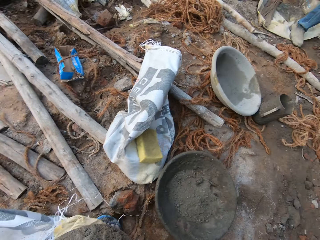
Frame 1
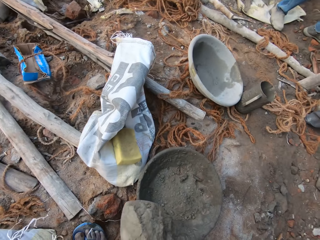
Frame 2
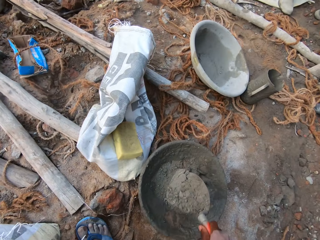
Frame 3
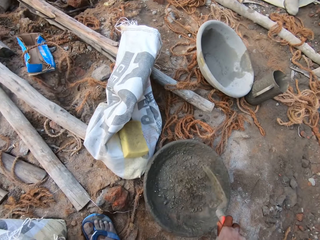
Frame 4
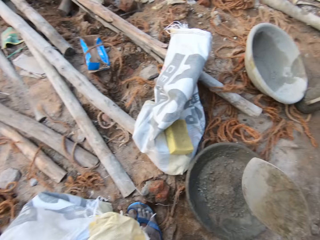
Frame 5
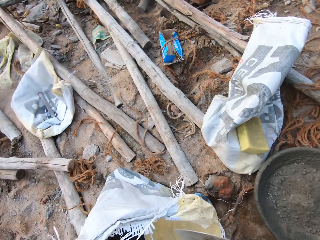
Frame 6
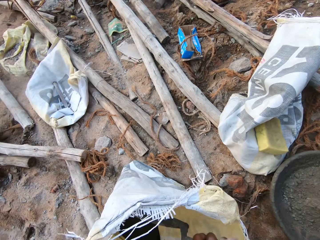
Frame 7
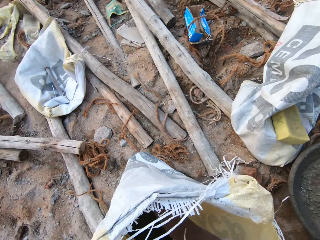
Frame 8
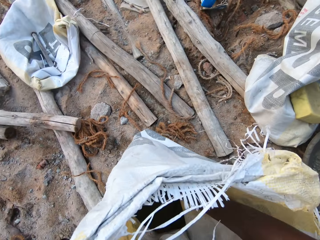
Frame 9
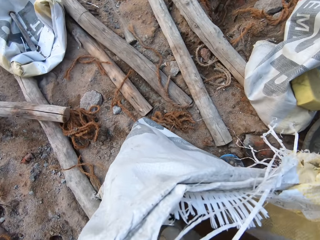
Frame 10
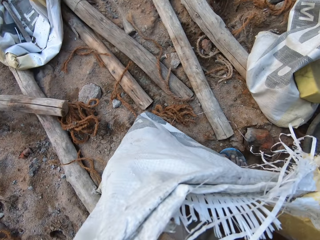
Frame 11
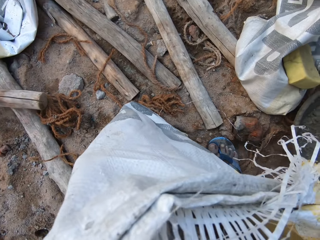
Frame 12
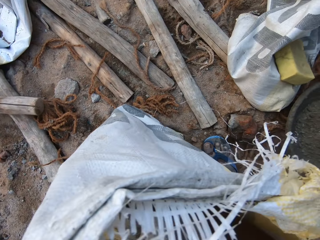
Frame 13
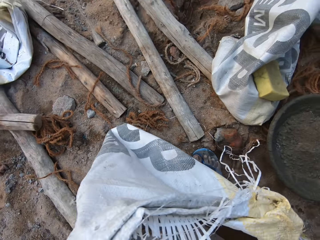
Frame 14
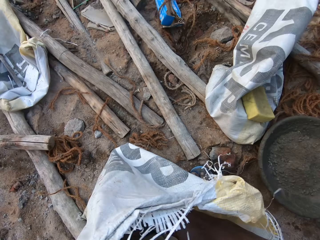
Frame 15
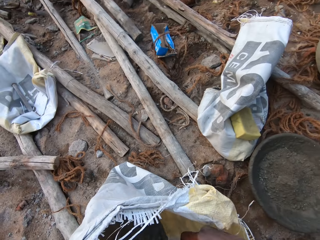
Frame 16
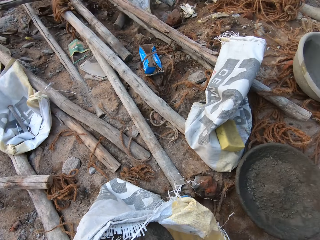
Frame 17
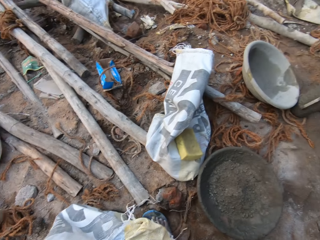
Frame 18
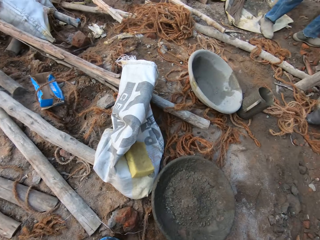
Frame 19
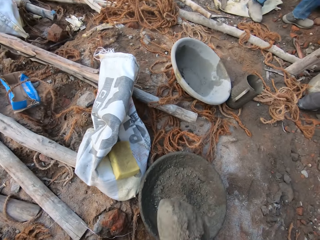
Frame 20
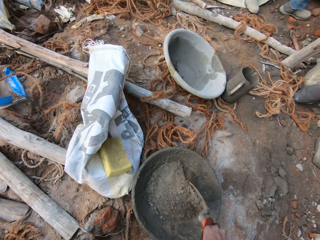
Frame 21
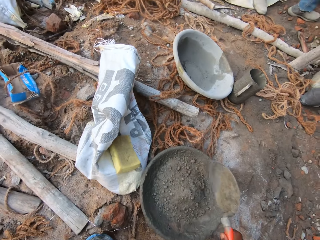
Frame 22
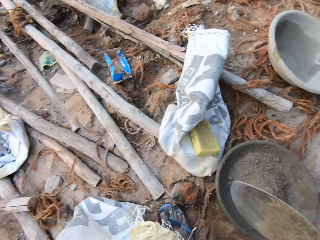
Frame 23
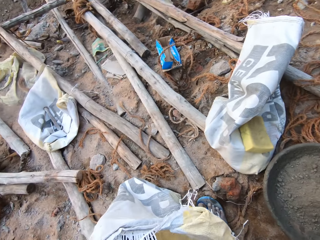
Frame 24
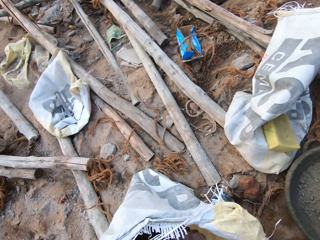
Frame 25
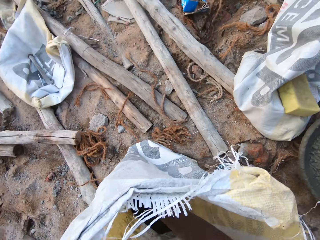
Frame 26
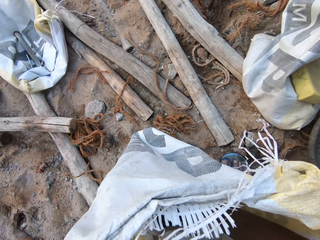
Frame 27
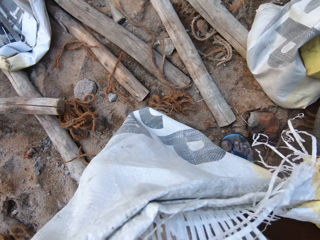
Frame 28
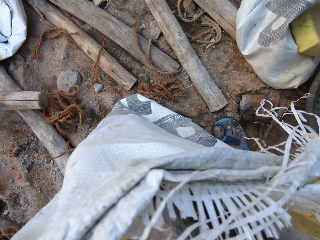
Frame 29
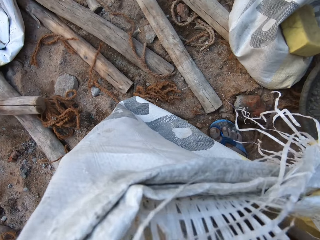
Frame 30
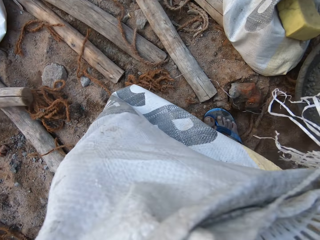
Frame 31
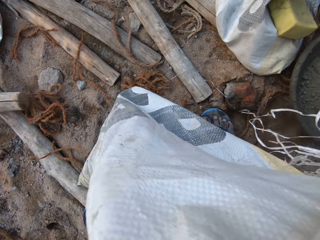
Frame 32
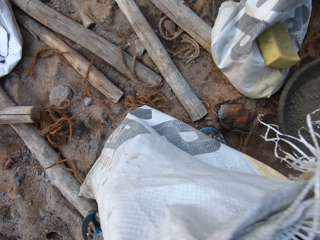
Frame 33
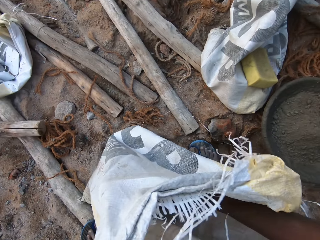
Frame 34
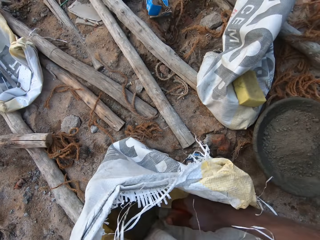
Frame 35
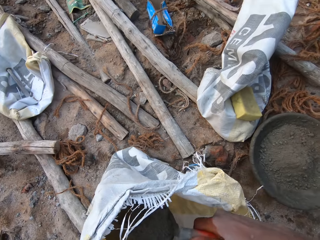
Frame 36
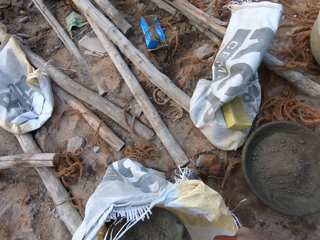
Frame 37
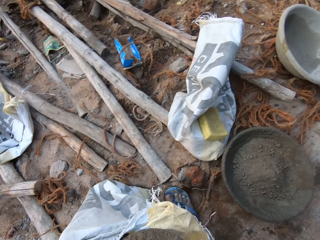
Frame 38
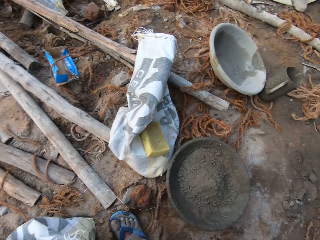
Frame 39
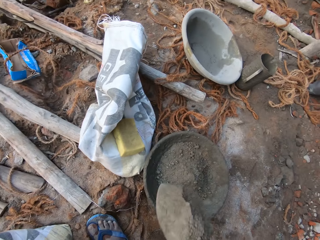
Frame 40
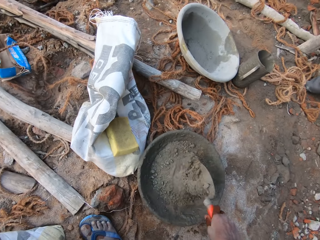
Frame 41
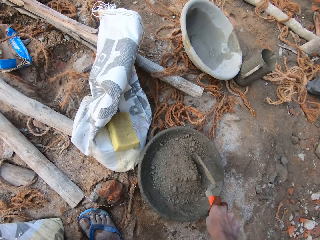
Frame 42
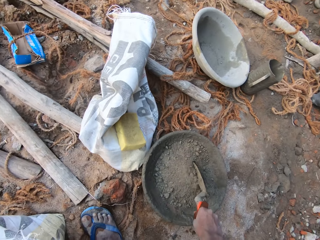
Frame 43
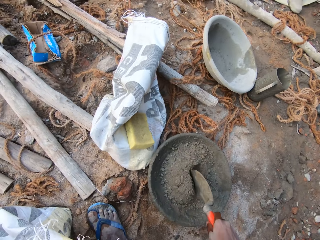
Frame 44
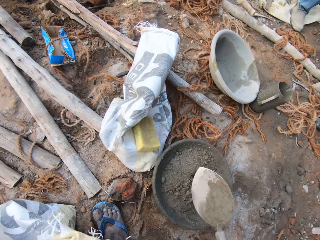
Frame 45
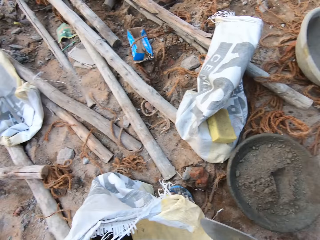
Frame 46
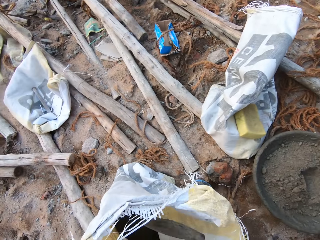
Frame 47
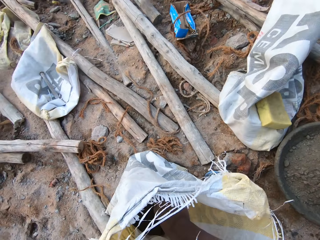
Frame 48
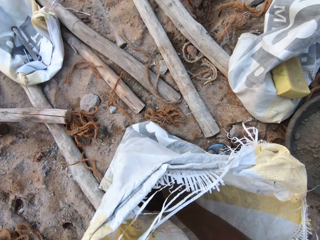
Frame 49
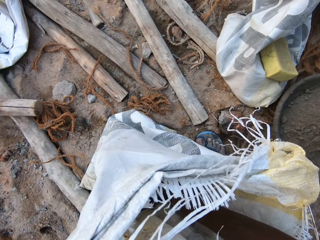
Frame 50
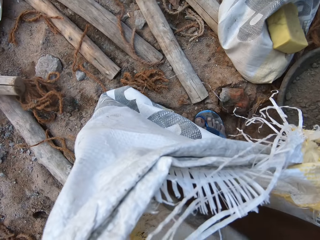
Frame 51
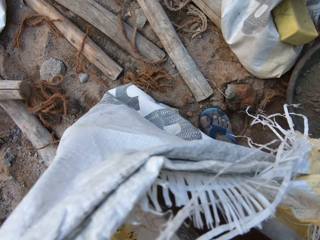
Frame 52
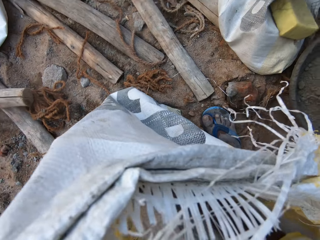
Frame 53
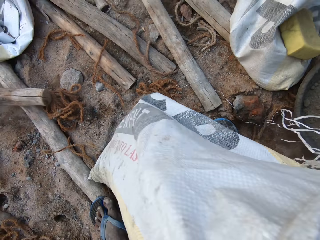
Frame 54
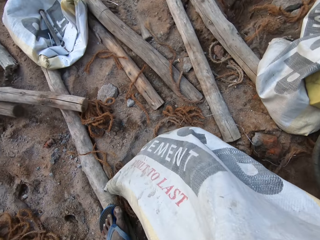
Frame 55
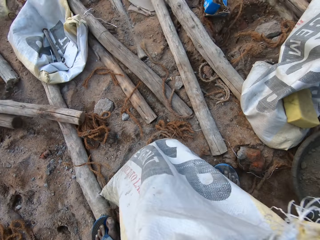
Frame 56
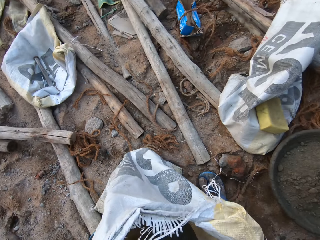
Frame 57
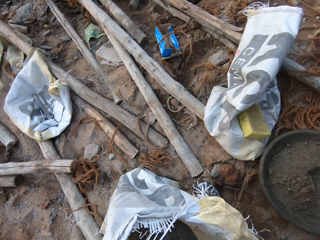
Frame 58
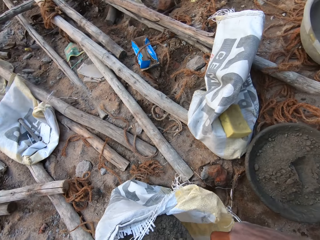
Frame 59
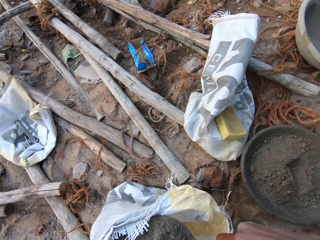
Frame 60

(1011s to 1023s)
The camera wearer pours the cement from the bricklayer's trowel into the headpan on the ground with his right hand. He reaches into the cement bag on the ground with the bricklayer's trowel in his right hand. He scoops cement from the cement bag on the ground with the bricklayer's trowel. He pours the cement from the bricklayer's trowel into the headpan on the ground with his right hand. He reaches into the cement bag on the ground with the bricklayer's trowel in his right hand. He scoops cement from the cement bag on the ground with the bricklayer's trowel. He pours the cement from the bricklayer's trowel into the headpan on the ground with his right hand. He reaches into the cement bag on the ground with the bricklayer's trowel in his right hand. He scoops cement from the cement bag on the ground with the bricklayer's trowel.

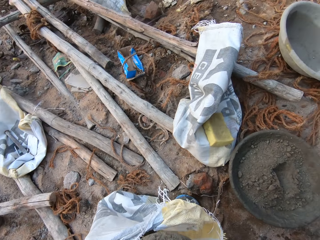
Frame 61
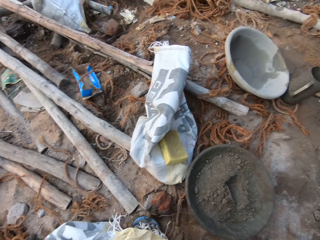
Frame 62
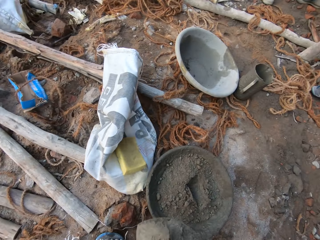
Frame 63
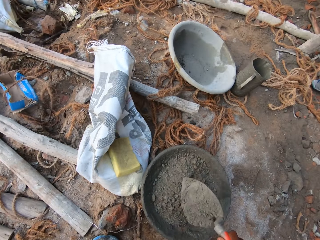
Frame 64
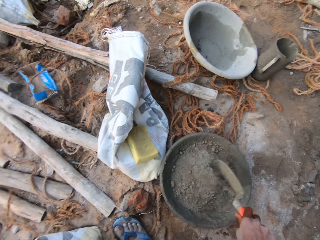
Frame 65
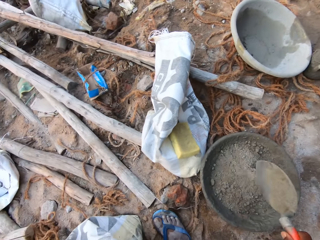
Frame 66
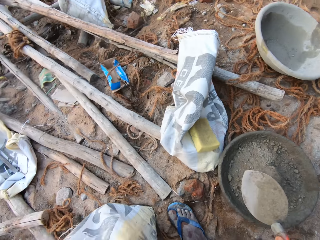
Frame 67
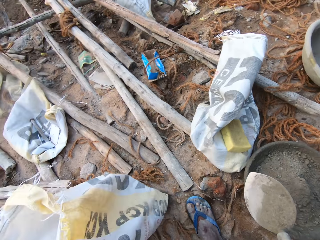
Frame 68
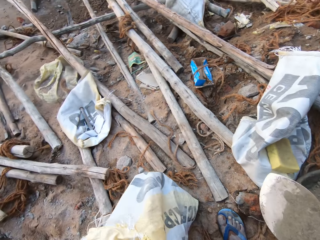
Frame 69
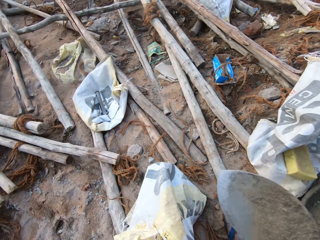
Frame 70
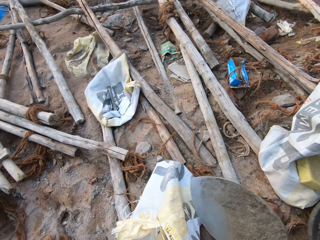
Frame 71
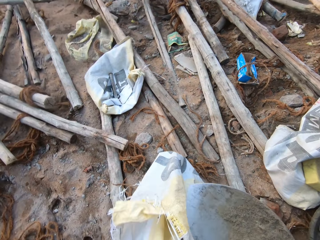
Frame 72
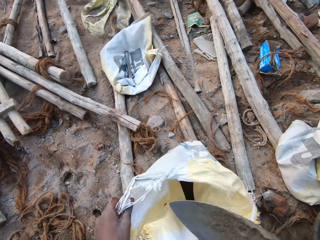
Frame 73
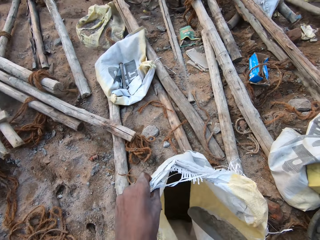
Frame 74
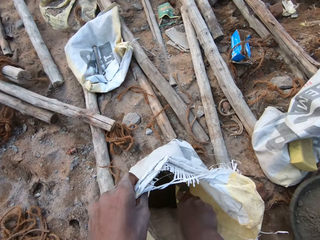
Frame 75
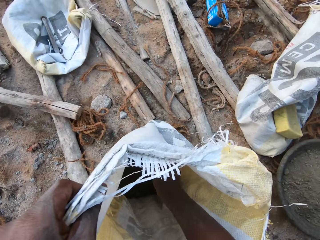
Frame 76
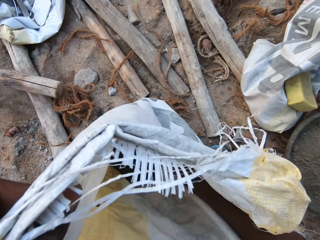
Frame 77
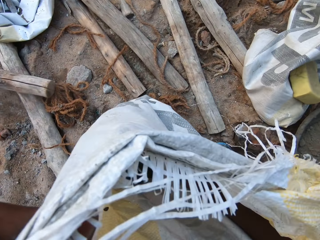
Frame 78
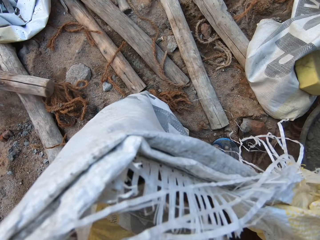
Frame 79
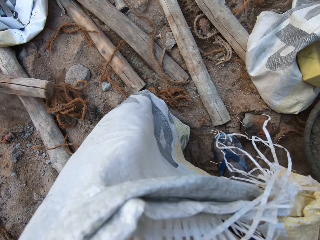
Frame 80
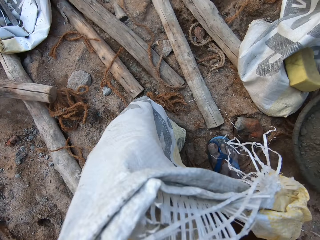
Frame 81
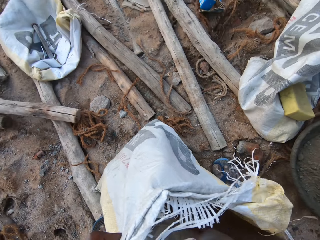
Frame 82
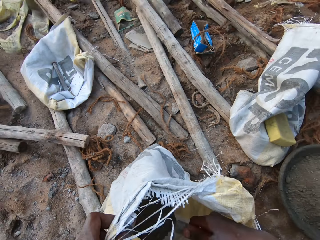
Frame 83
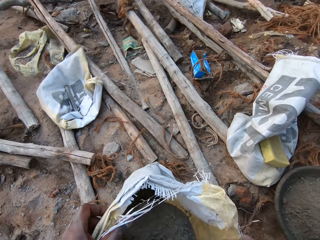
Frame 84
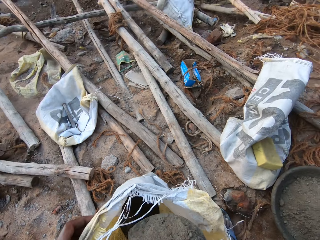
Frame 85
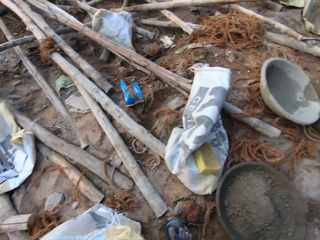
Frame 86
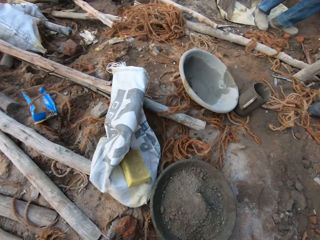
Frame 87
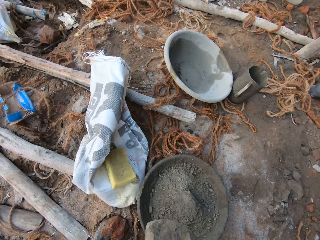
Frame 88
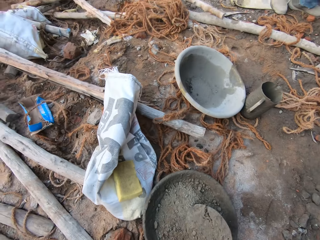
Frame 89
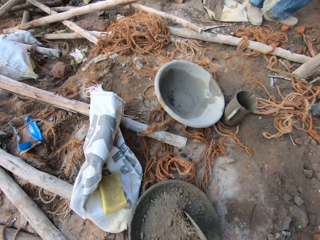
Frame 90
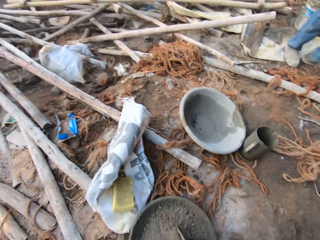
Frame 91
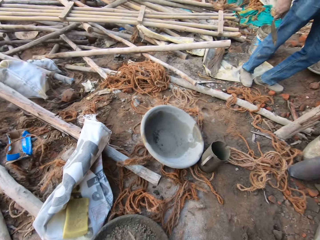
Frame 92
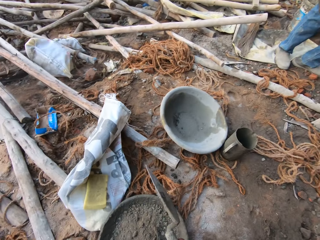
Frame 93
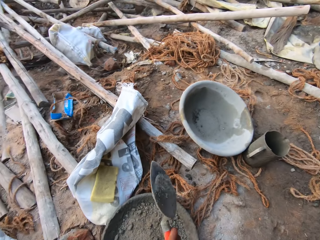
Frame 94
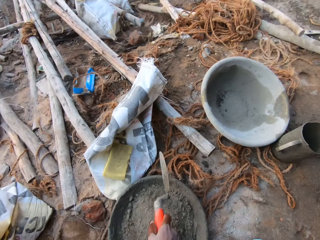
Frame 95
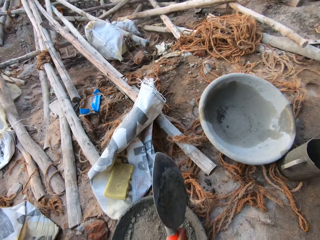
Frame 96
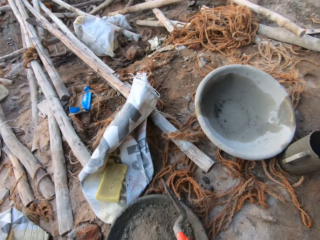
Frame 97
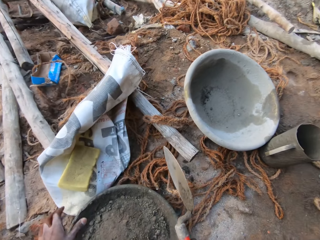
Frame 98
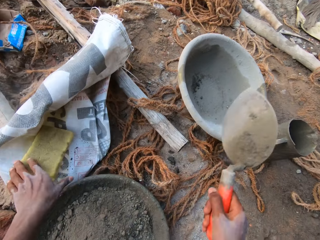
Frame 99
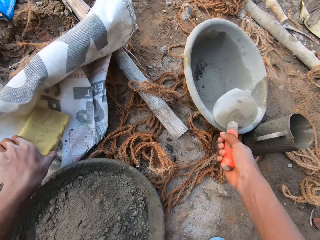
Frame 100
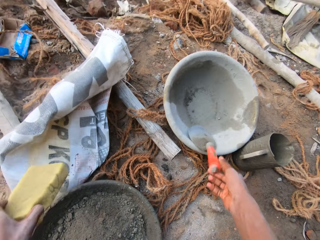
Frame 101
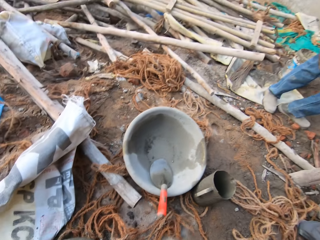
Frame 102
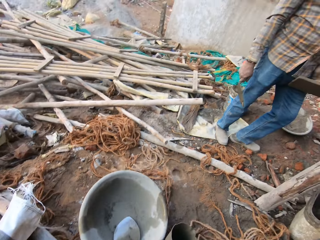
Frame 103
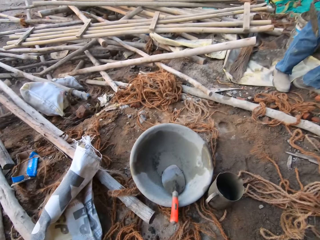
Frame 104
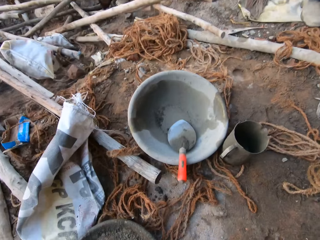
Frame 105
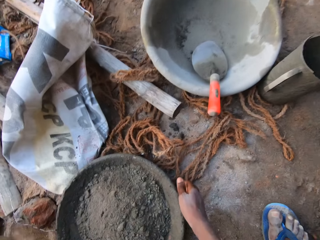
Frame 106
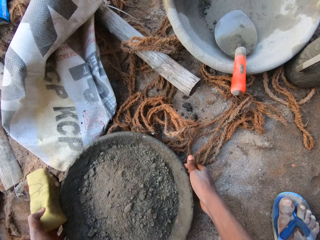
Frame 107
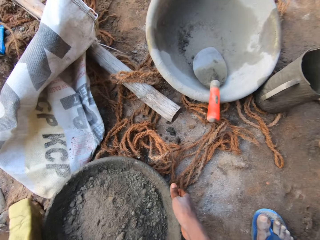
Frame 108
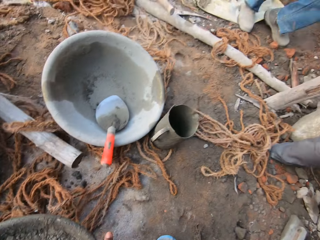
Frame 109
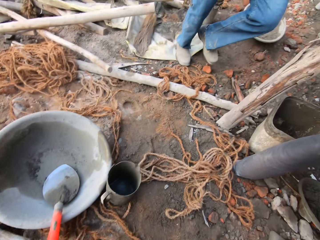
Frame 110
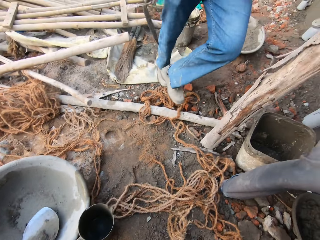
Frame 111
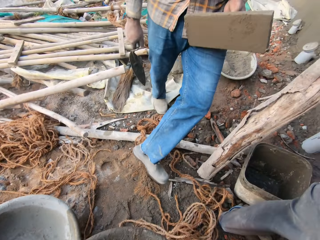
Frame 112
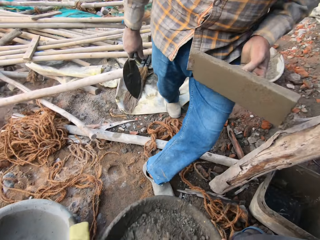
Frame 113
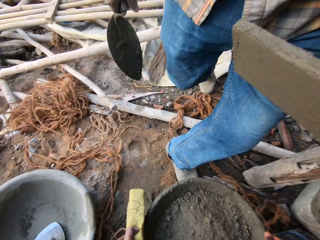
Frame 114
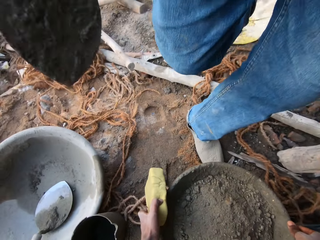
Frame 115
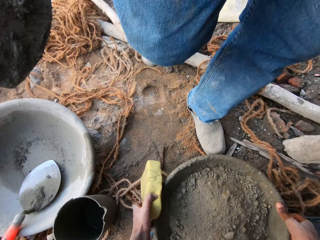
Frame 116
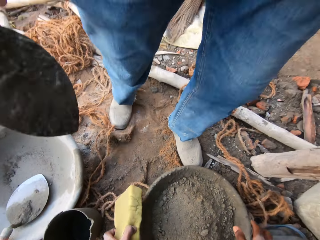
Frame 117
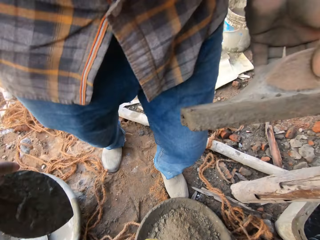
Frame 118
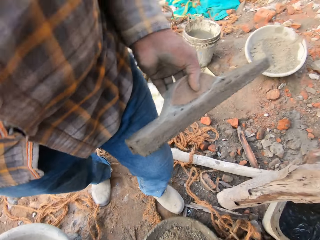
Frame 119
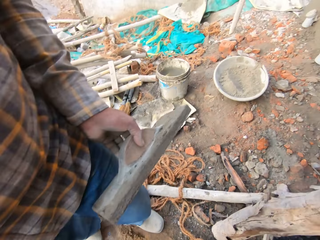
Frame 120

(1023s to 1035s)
The camera wearer pours the cement from the bricklayer's trowel into the headpan on the ground with his right hand. He reaches into the cement bag on the ground with the bricklayer's trowel in his right hand. He scoops cement from the cement bag on the ground with the bricklayer's trowel. He pours the cement from the bricklayer's trowel into the headpan on the ground with his right hand. He hits the bricklayer's trowel on the headpan on the ground with his right hand. He puts the bricklayer's trowel into the headpan on the ground with his right hand. He takes a sponge from the cement bag on the ground with his left hand. He converses with the man. He carries the bowl of cement. He takes the headpan from the ground with both hands. He puts the headpan on the ground with both hands.
